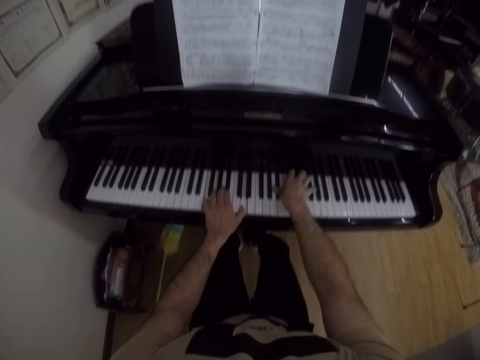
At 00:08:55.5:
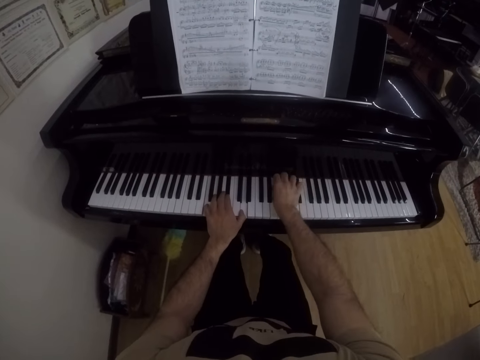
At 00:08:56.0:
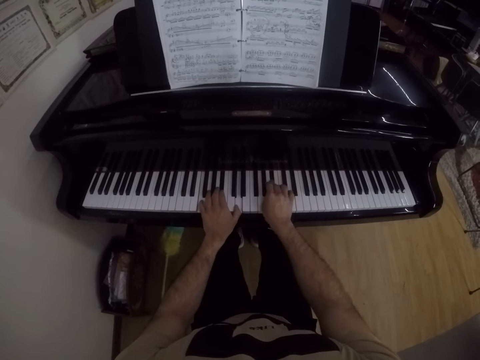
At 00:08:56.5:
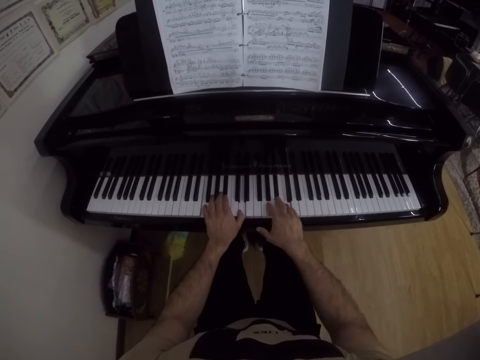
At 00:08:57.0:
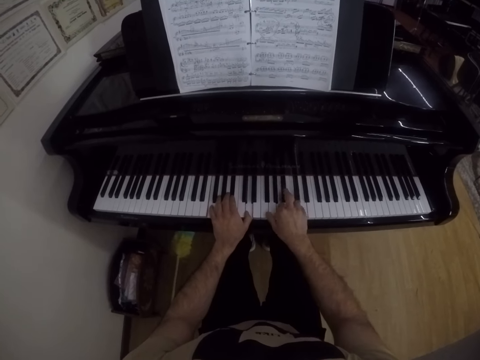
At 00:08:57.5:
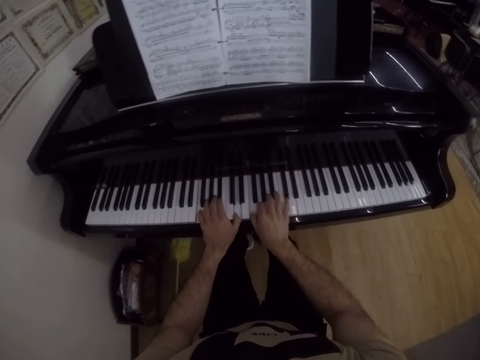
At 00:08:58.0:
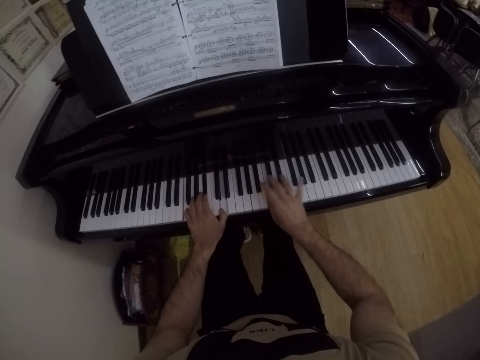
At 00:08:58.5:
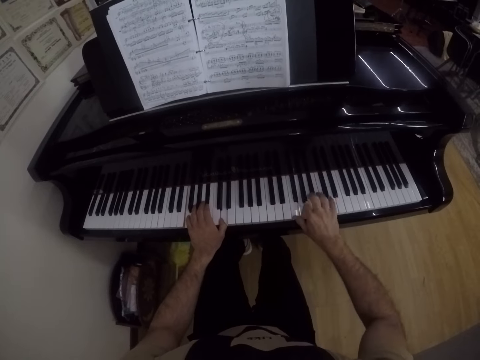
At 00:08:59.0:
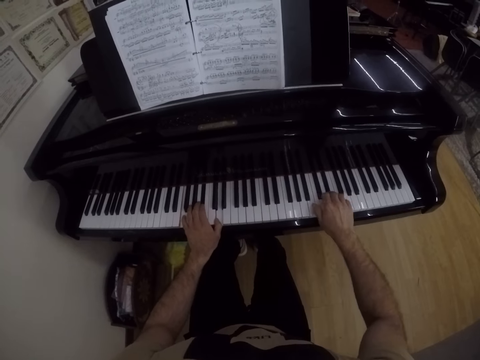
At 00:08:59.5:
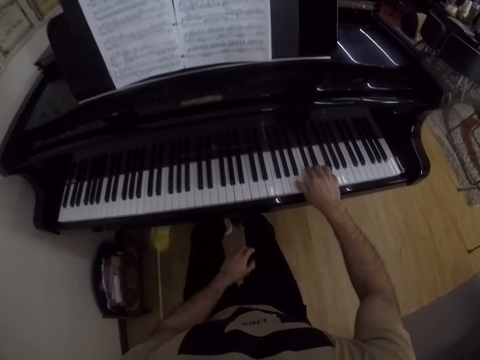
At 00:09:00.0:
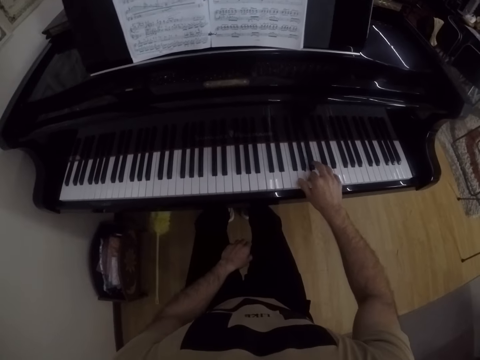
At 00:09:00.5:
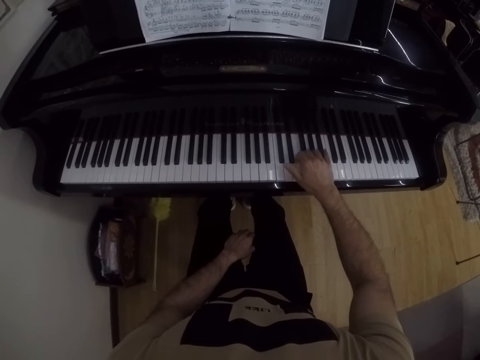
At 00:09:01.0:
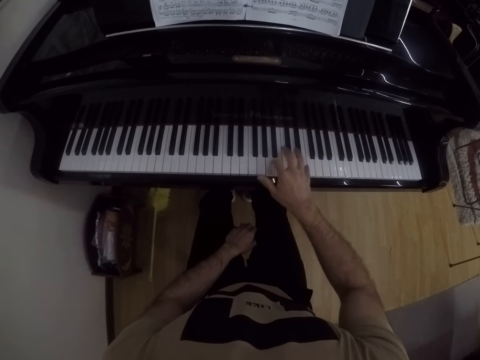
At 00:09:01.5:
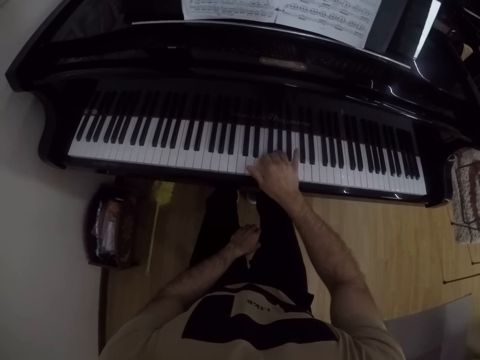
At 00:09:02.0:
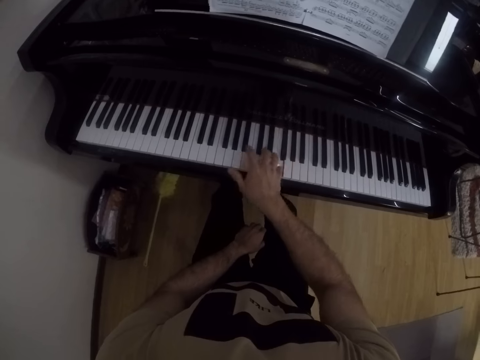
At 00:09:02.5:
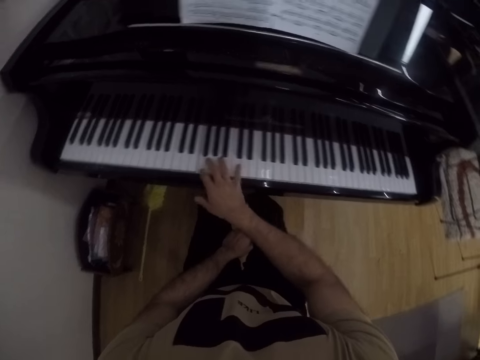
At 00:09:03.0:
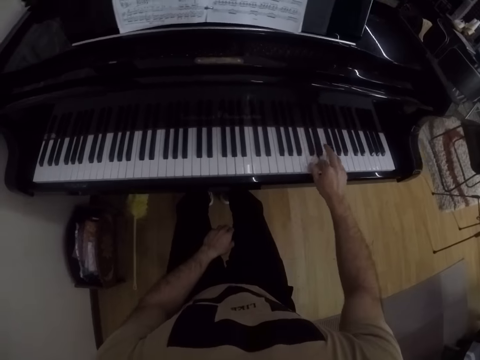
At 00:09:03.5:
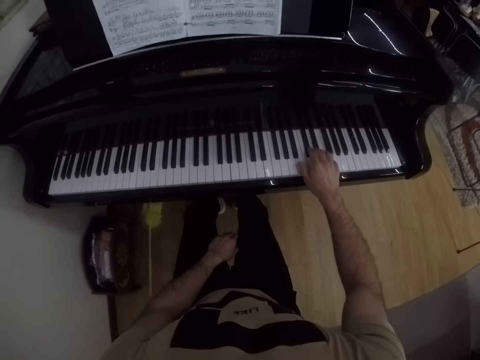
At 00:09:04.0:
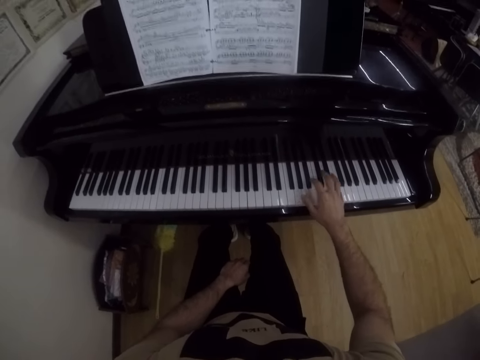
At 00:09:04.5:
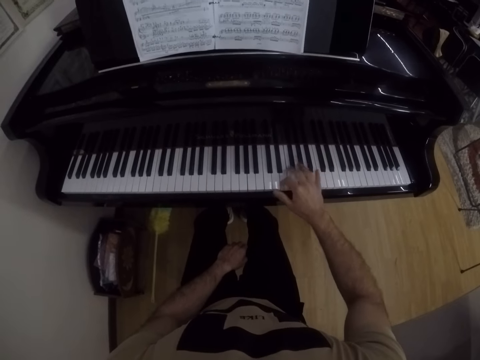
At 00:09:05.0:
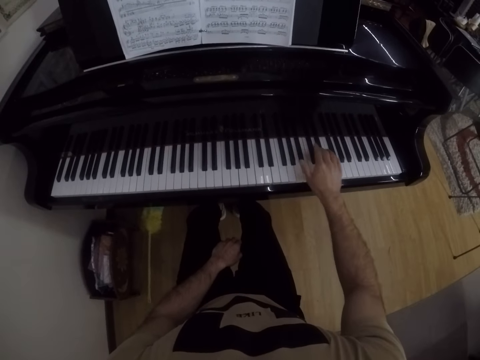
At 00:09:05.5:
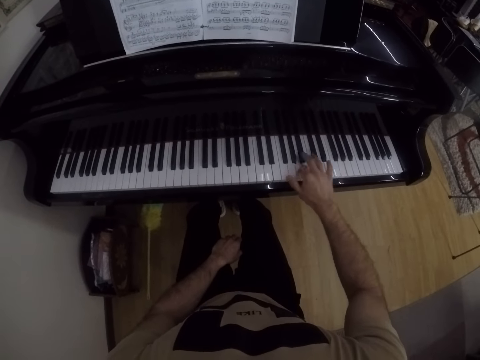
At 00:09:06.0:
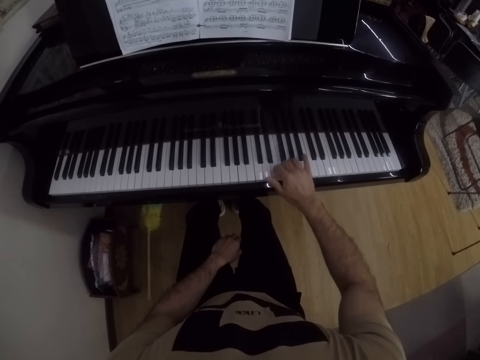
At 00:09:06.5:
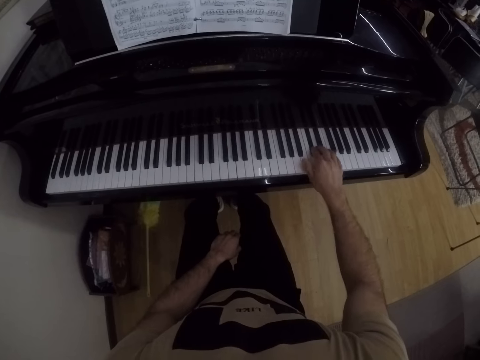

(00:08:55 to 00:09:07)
The camera wearer plays the piano with his right hand. He puts the left hand on the lap.

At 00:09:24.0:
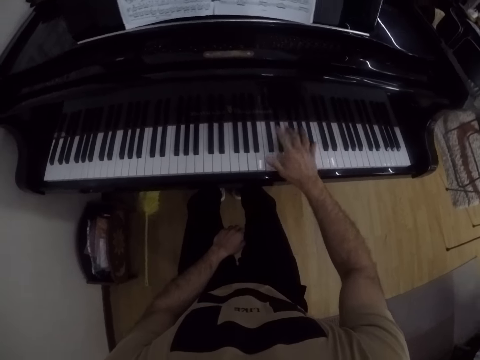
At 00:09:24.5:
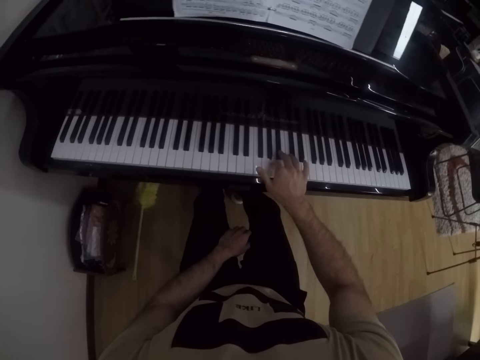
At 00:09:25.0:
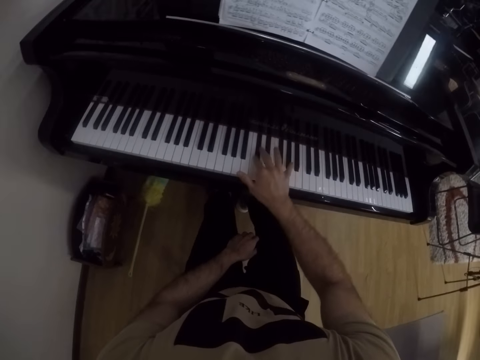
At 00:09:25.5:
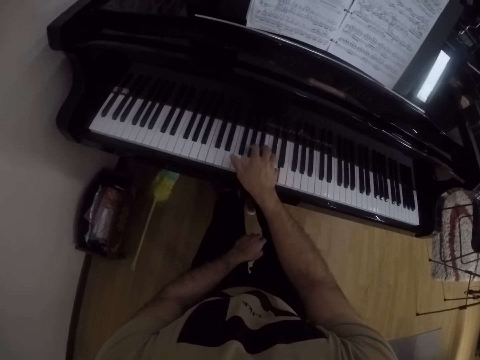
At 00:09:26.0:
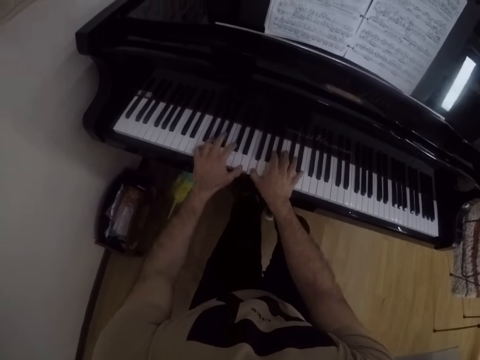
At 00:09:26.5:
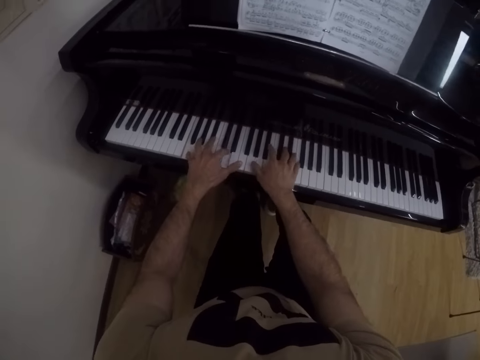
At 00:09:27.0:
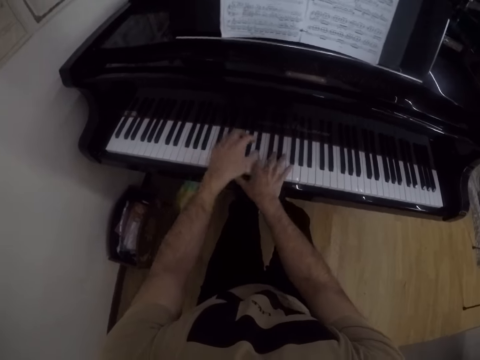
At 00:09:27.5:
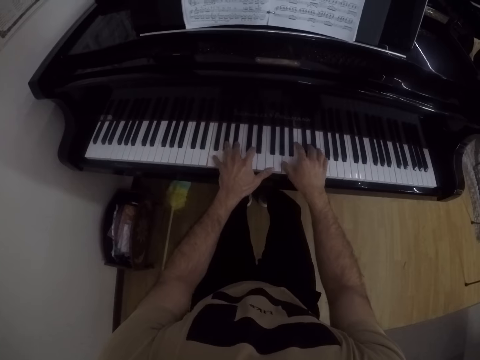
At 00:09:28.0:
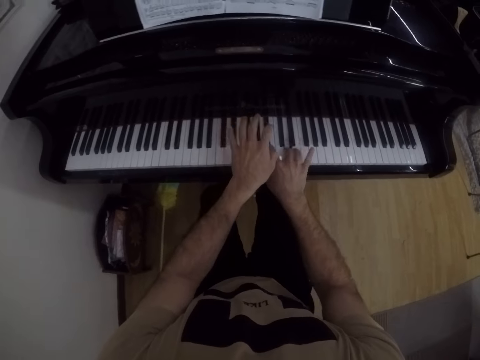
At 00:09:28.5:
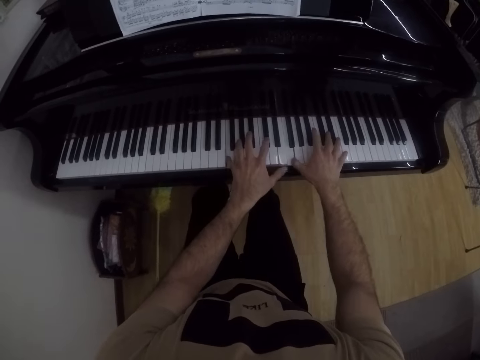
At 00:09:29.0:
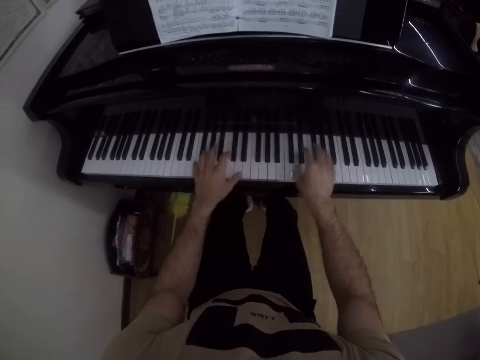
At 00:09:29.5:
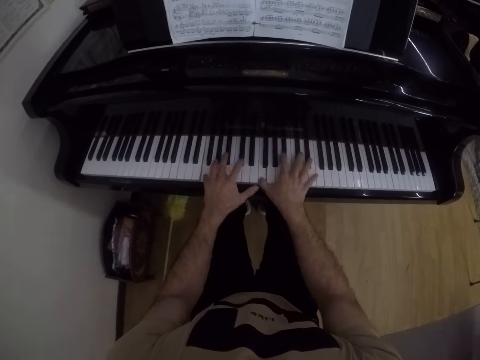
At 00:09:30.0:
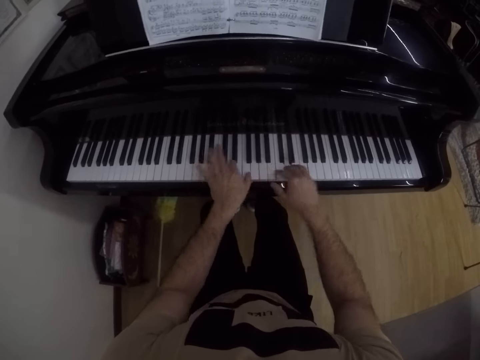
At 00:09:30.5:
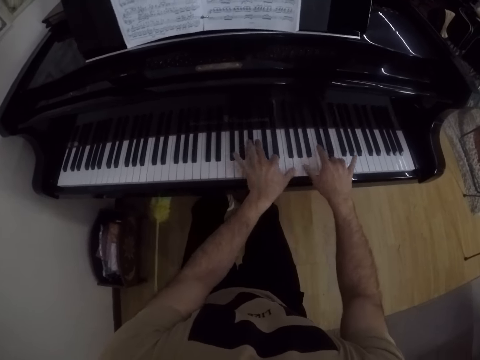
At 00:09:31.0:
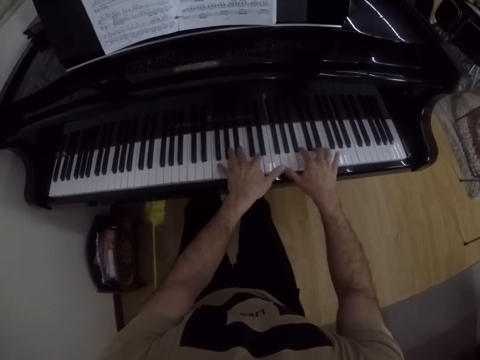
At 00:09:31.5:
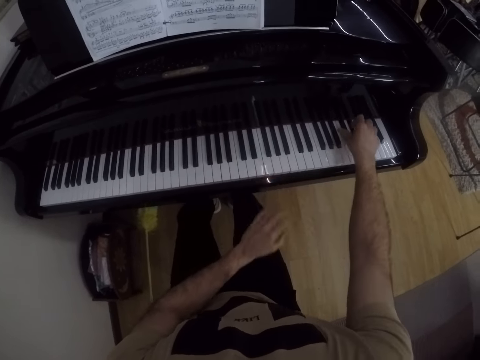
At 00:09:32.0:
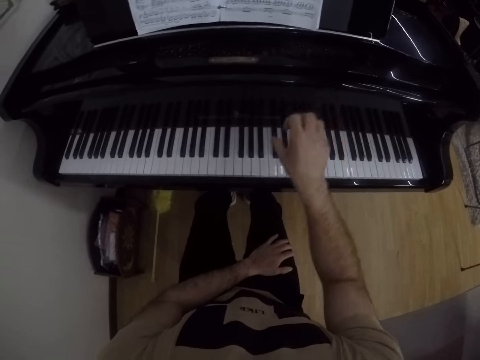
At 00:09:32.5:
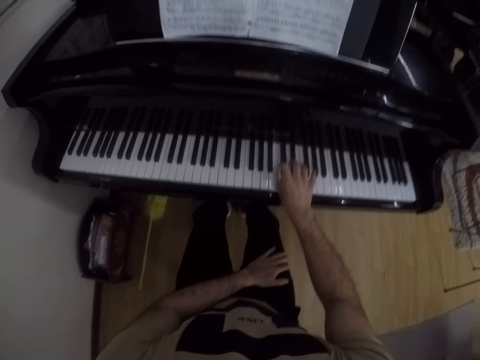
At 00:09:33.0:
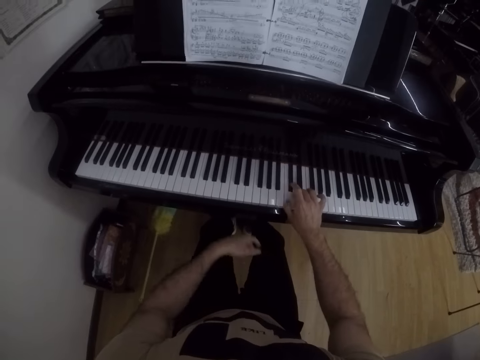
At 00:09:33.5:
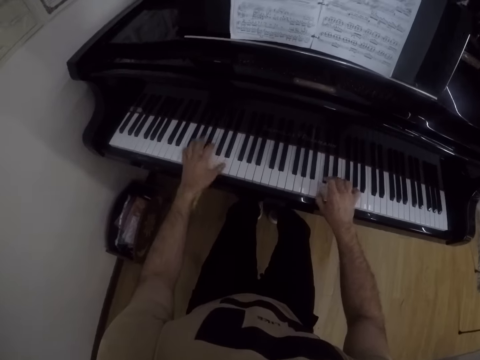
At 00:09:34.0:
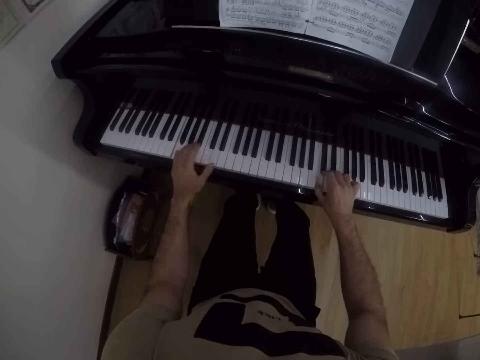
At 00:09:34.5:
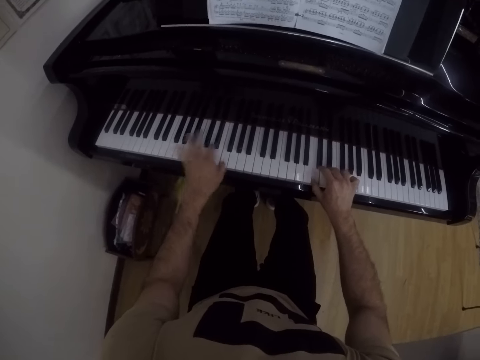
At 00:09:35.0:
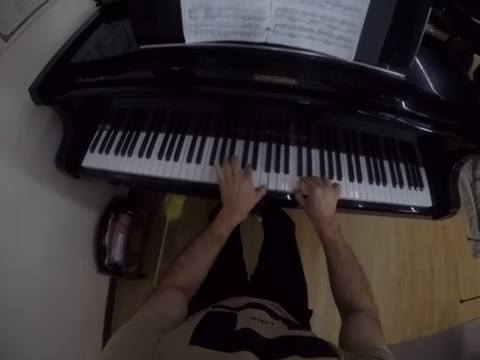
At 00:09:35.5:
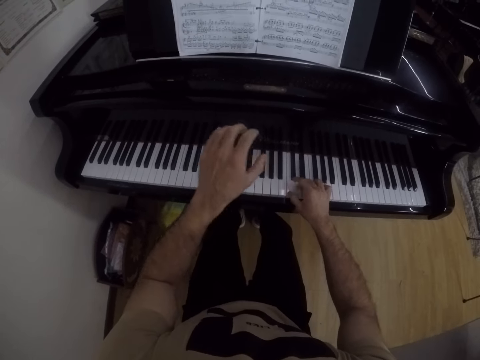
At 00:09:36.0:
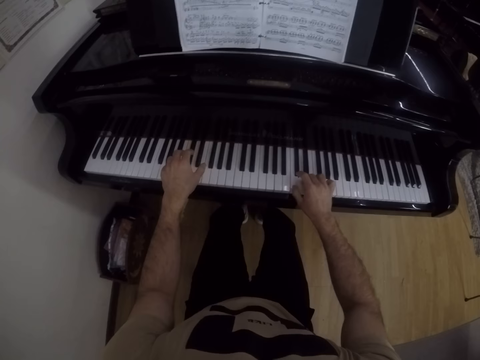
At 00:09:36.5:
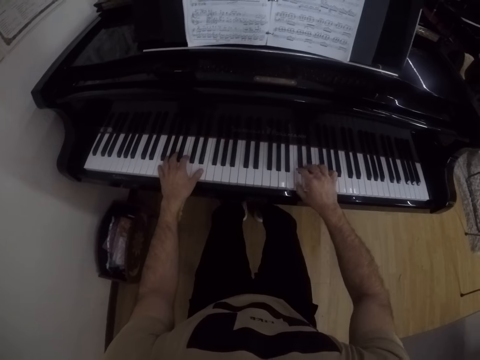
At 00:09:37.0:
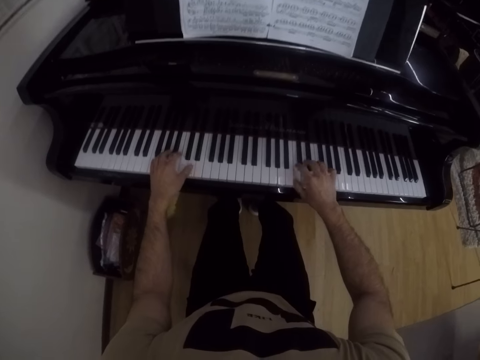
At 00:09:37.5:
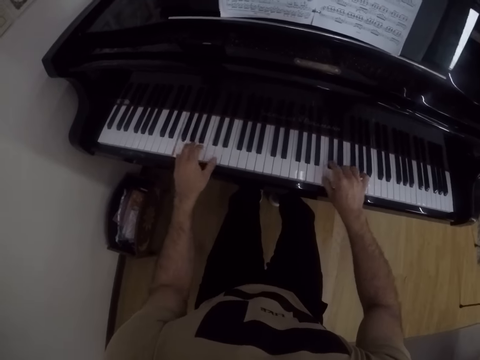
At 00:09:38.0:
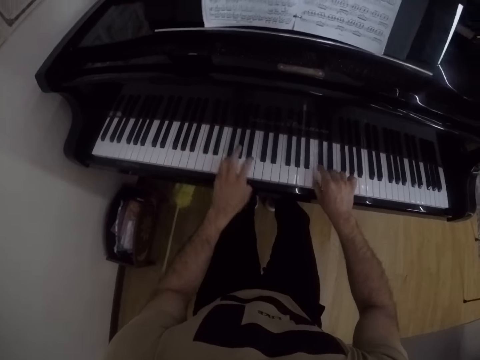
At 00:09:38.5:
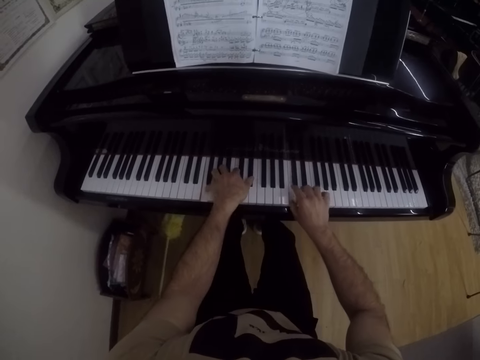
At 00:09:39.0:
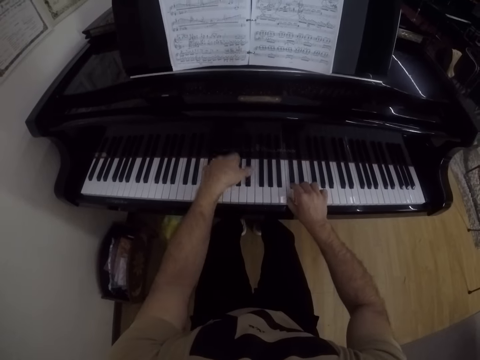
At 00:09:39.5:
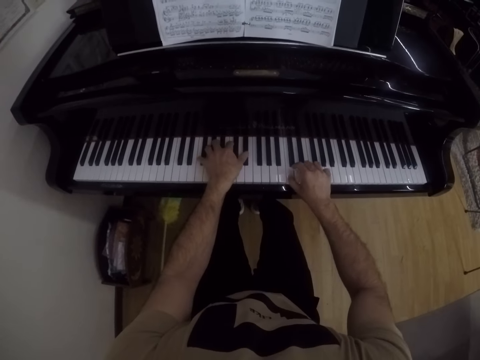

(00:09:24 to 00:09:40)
The camera wearer plays the piano with his two hands. He plays the piano with his right hand. He removes his left hand from the piano. He puts the left hand on his lap. He plays the piano with his two hands.
